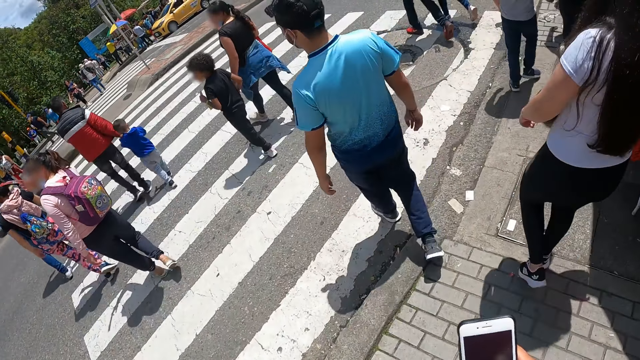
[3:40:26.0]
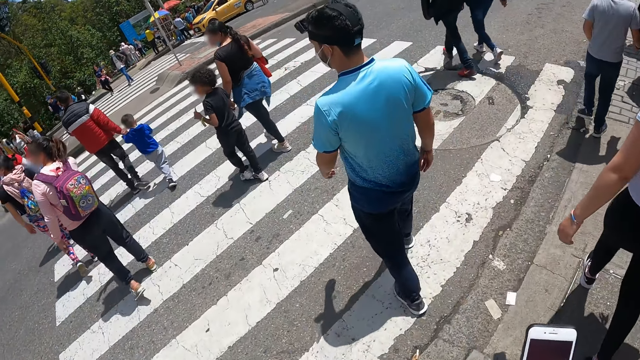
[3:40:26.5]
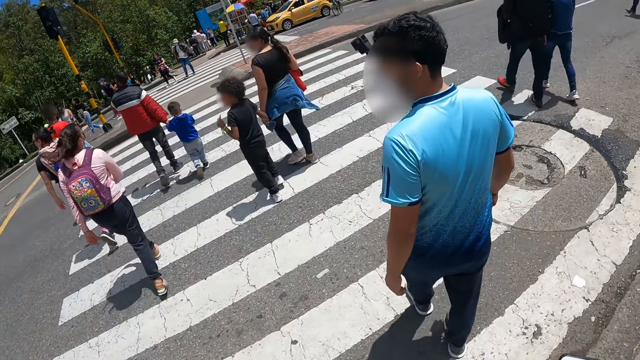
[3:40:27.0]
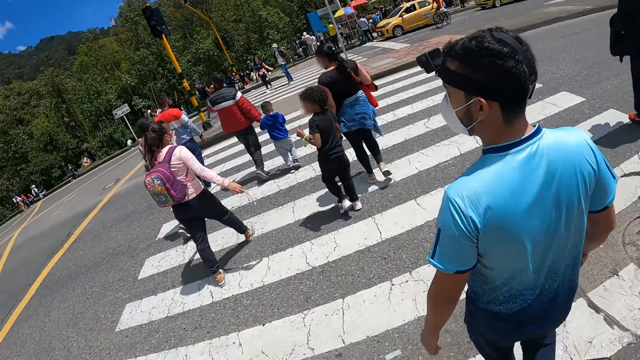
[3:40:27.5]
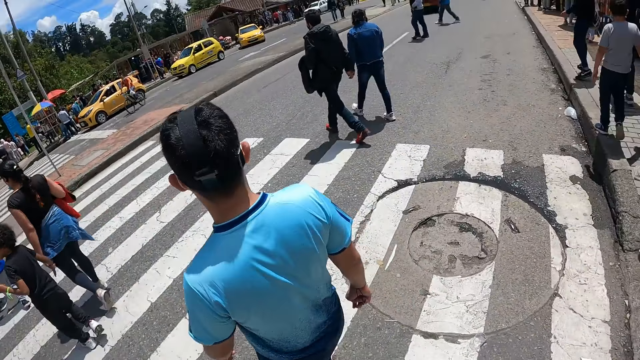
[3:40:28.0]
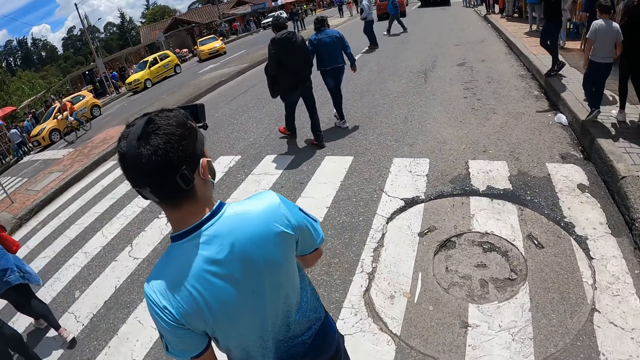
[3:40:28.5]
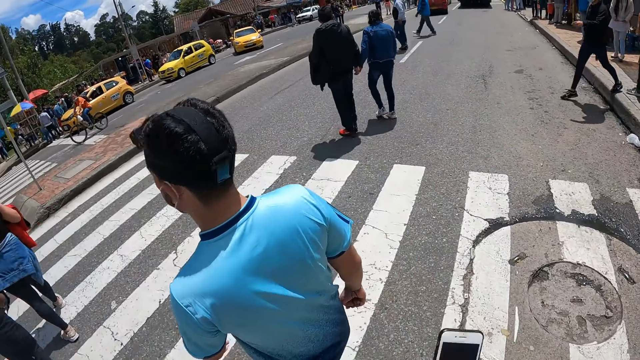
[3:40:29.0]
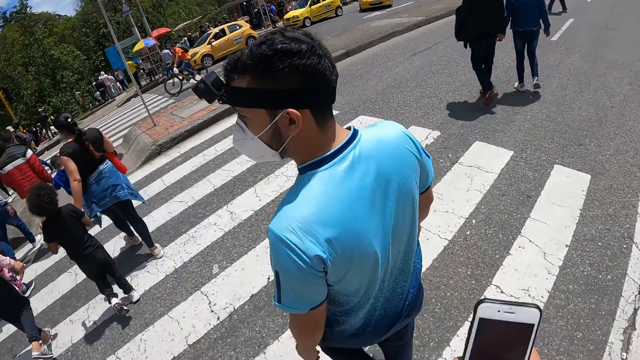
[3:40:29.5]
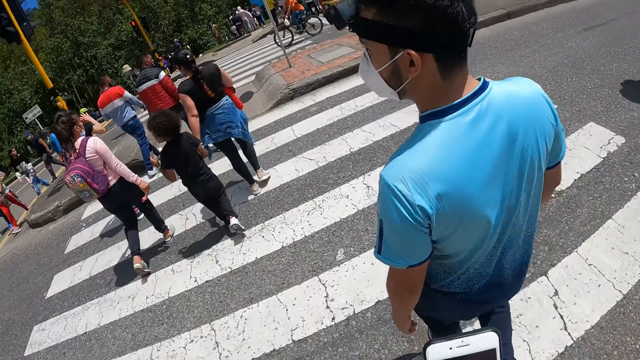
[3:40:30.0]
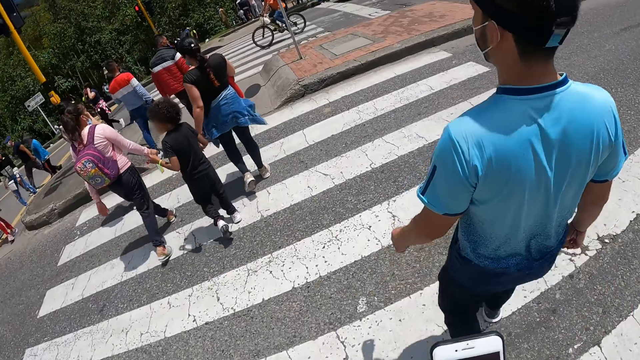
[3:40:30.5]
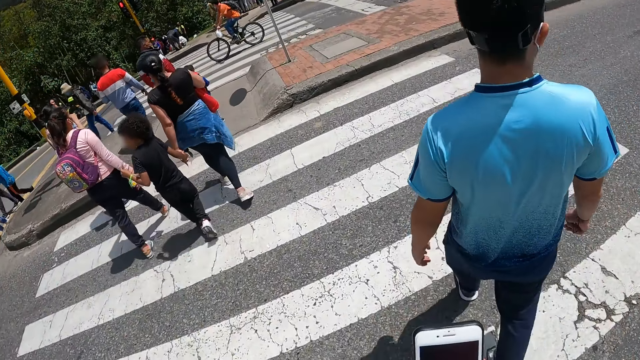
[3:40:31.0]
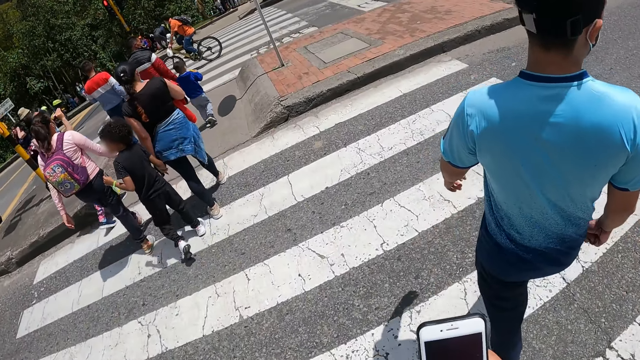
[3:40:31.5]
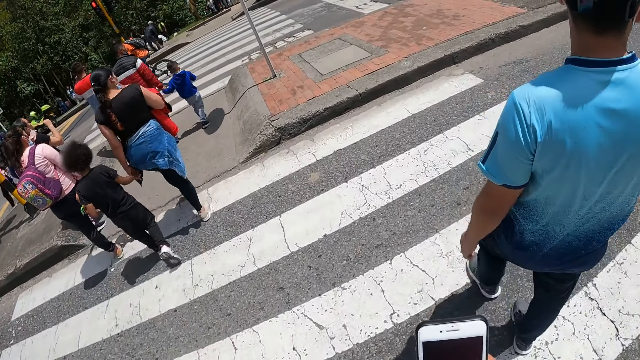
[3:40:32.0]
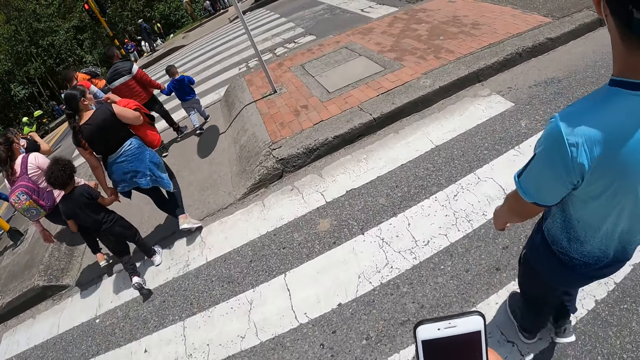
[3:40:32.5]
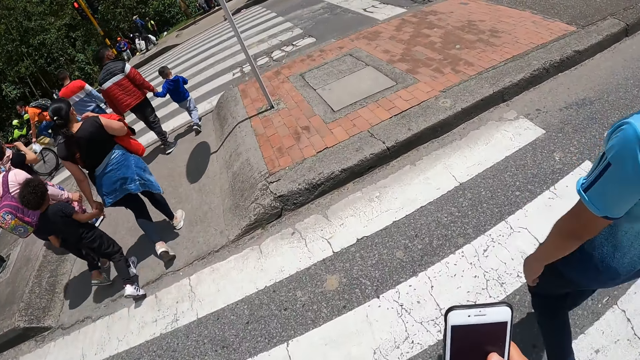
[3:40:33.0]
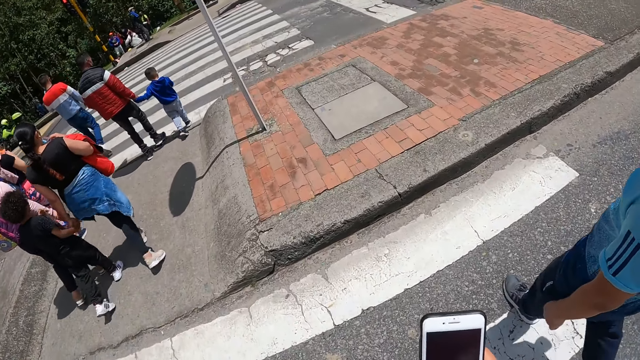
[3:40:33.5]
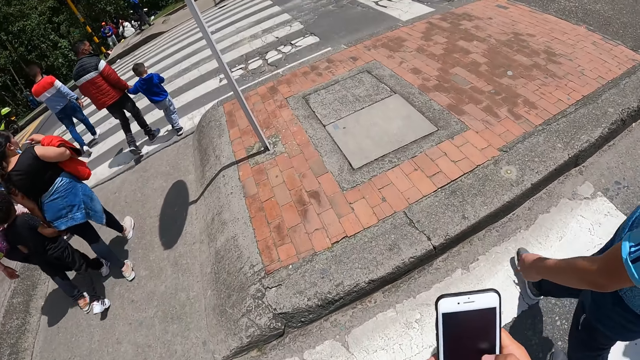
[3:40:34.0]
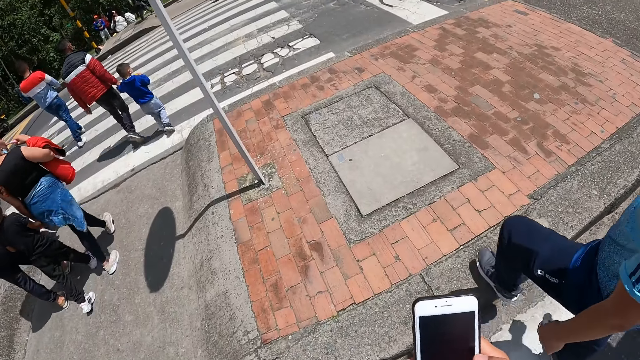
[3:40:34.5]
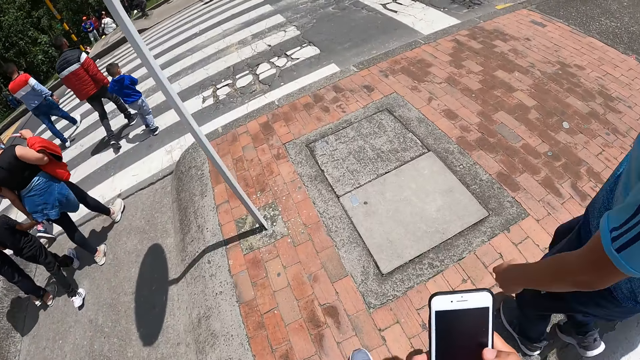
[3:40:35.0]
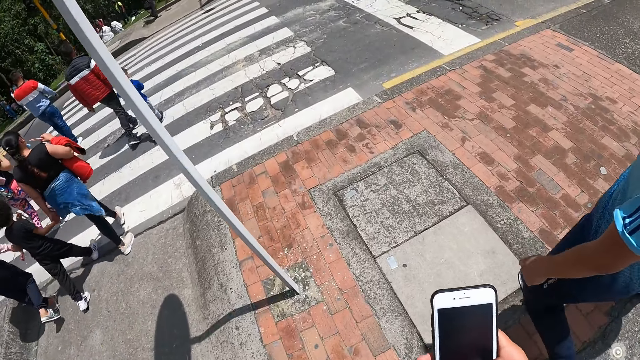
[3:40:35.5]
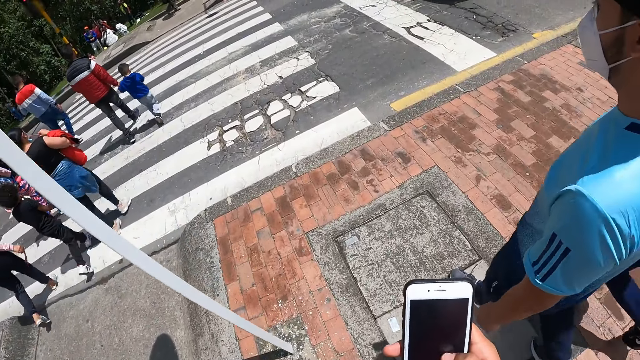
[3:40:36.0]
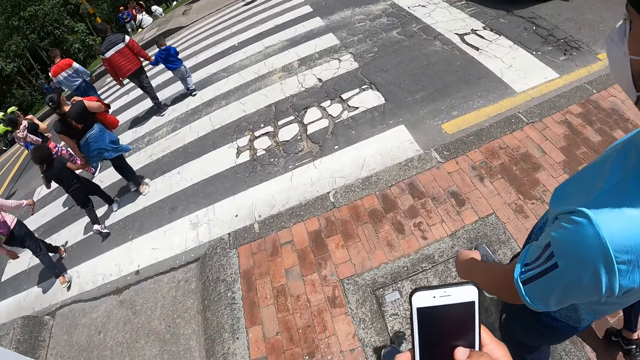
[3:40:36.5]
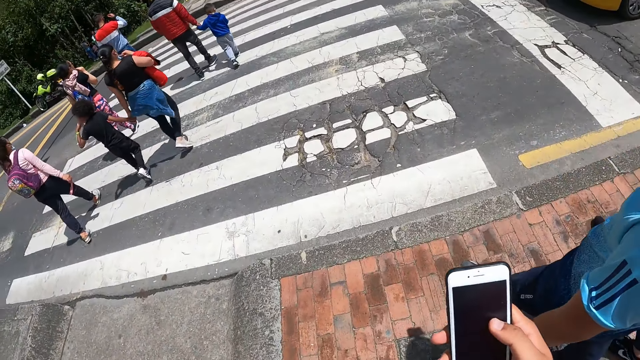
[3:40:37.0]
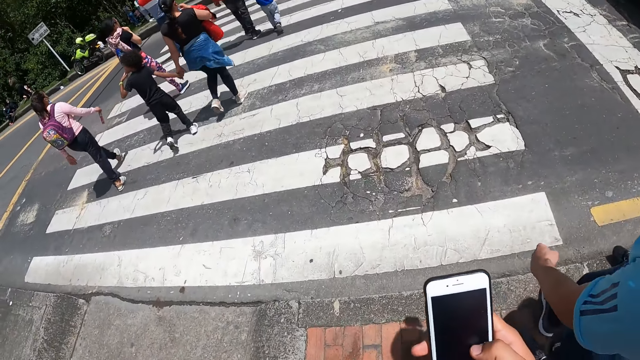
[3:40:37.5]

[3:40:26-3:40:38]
The camera wearer crosses the road. A man crosses the road. The camera wearer holds a phone.

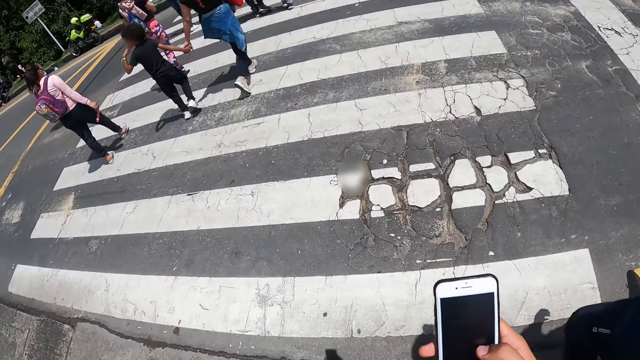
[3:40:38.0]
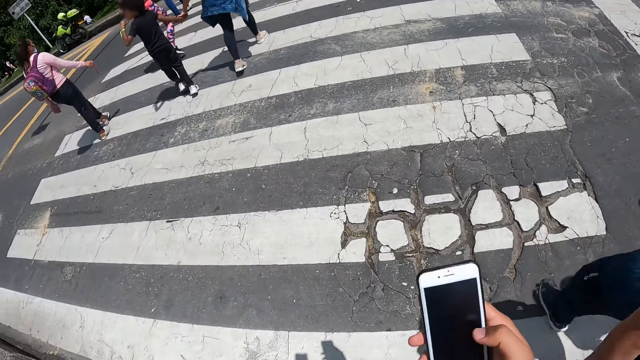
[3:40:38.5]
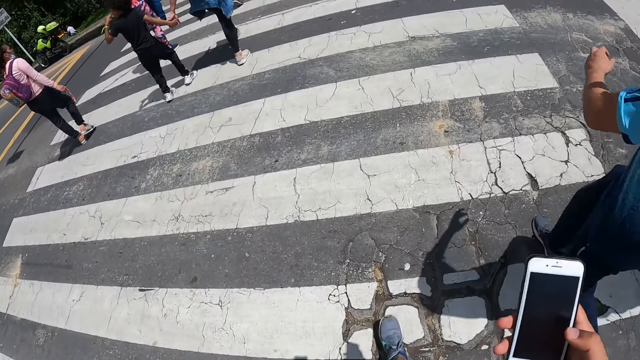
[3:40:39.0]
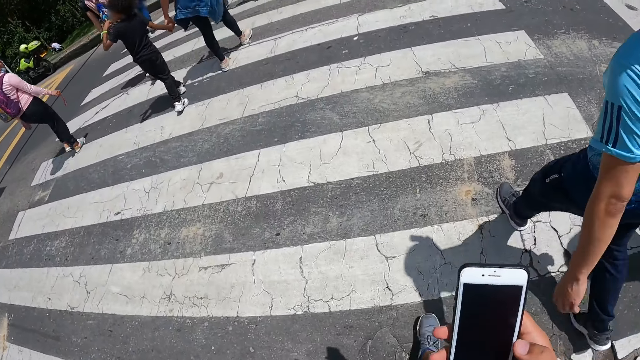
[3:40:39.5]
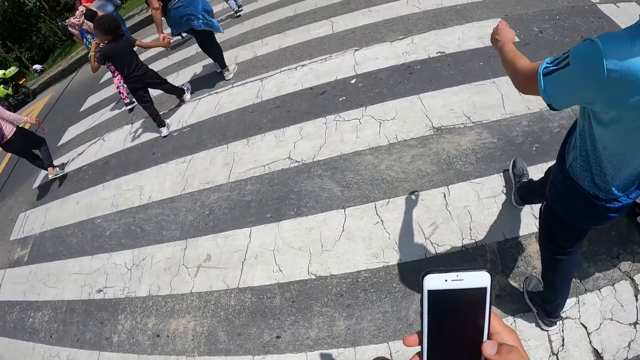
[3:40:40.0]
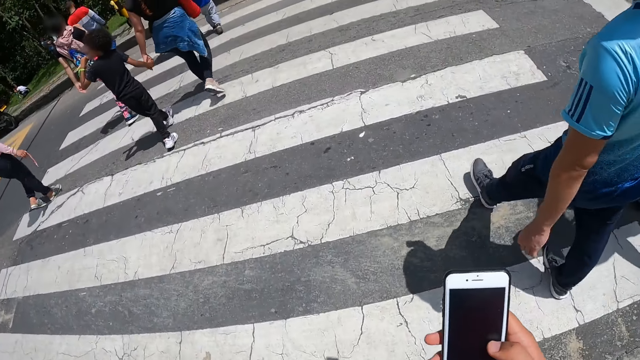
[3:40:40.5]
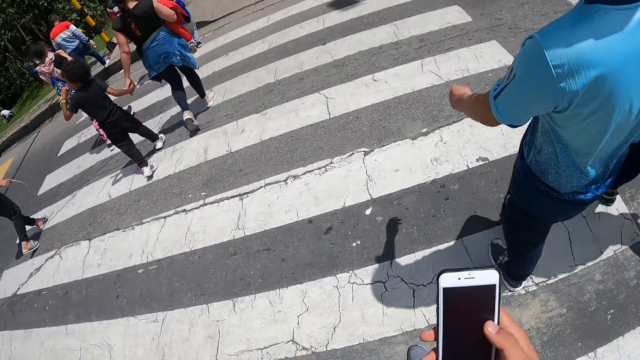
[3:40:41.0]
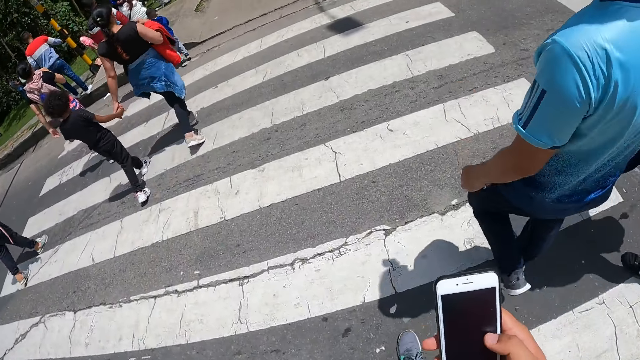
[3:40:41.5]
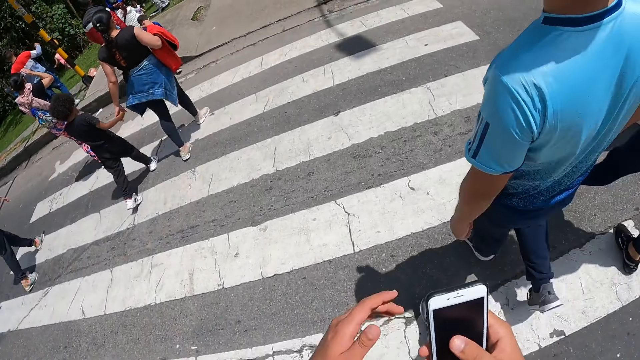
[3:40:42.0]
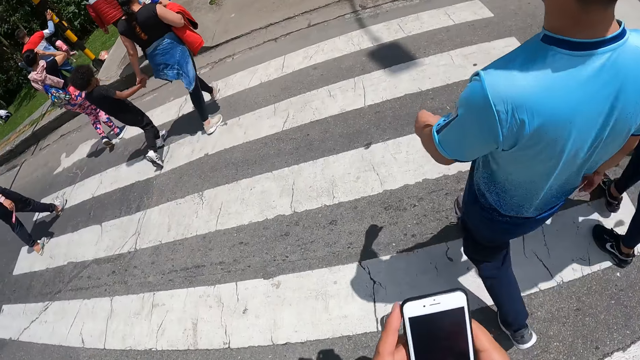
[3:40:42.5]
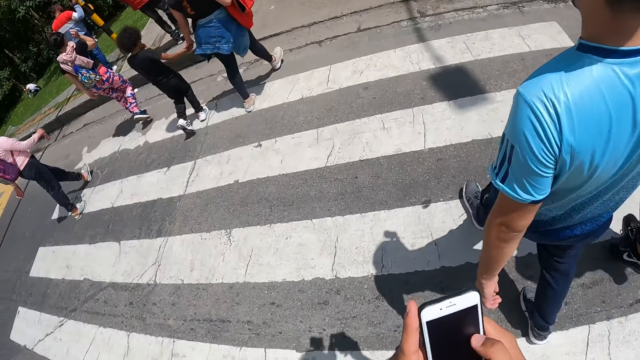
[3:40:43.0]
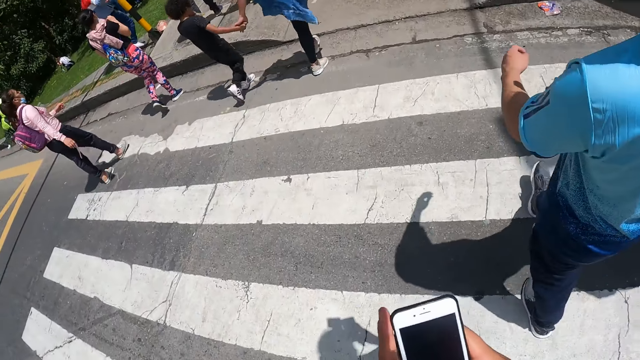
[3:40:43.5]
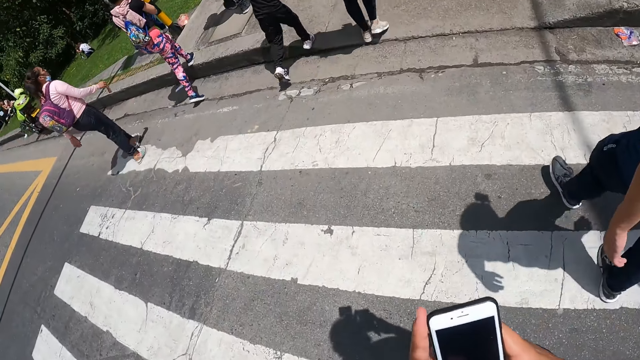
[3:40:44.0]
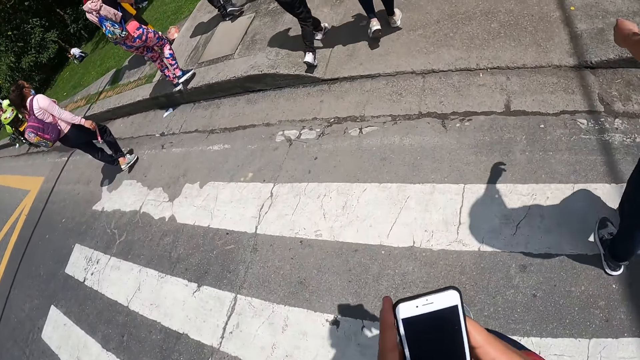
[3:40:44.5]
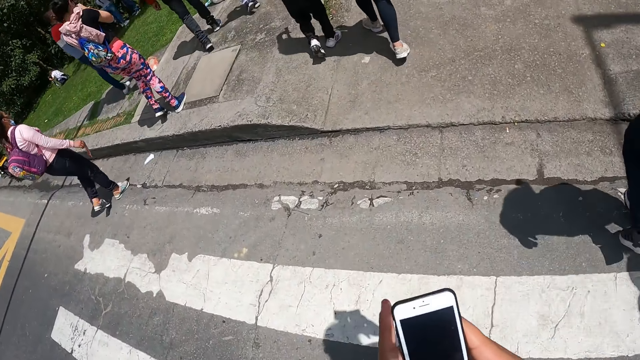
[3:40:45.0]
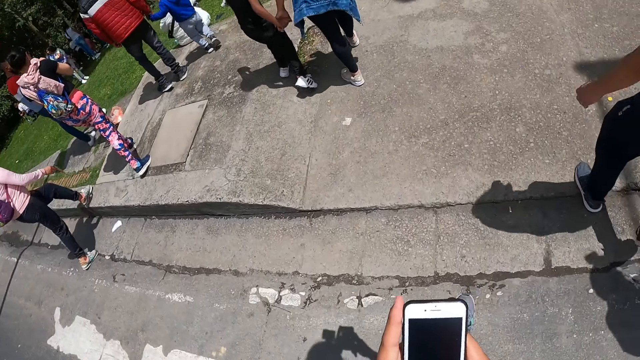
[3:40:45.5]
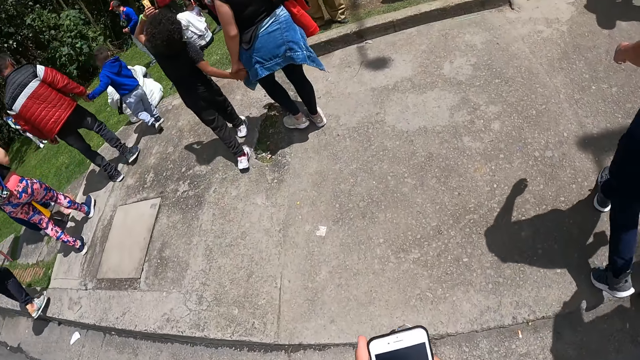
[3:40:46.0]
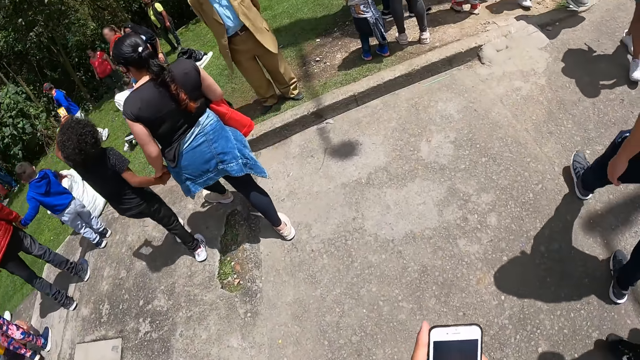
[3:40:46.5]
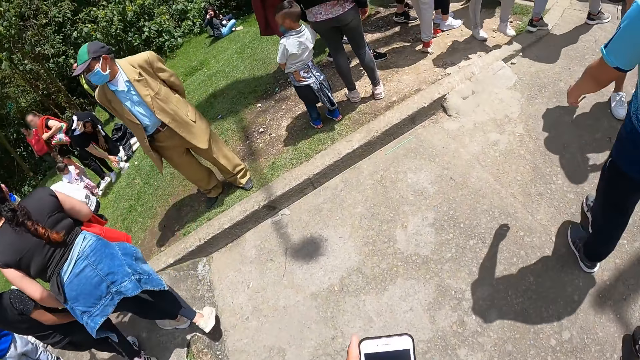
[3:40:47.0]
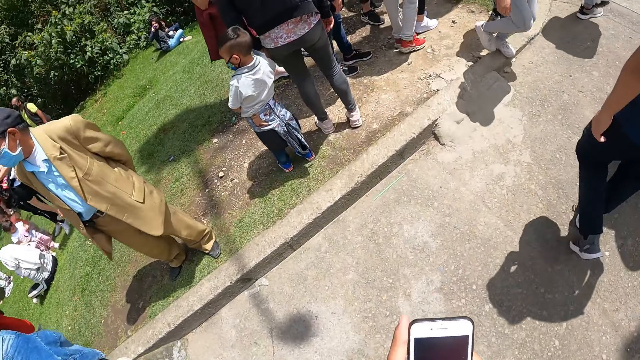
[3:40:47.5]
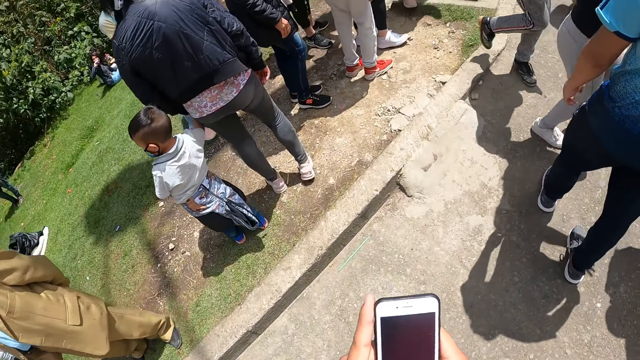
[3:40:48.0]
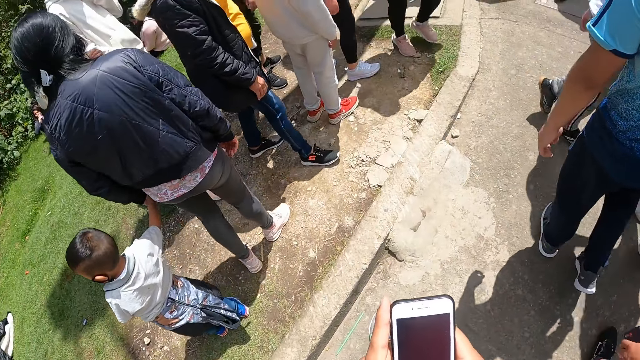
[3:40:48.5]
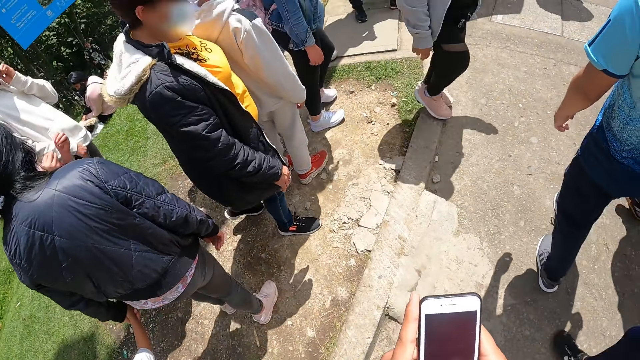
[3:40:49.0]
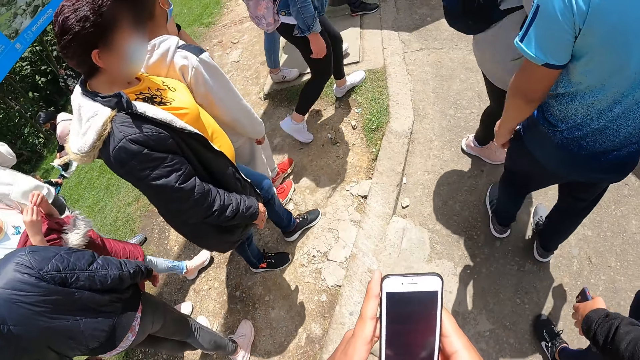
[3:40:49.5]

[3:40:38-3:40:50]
The camera wearer operates the phone with both hands. He holds the phone with both hands. He crosses the road.
